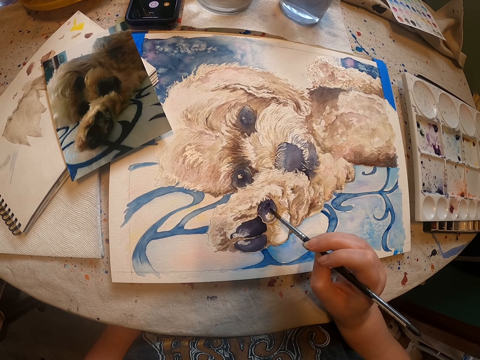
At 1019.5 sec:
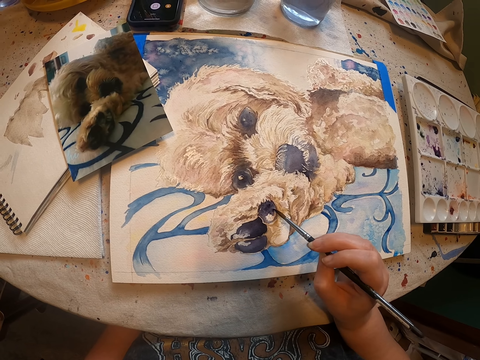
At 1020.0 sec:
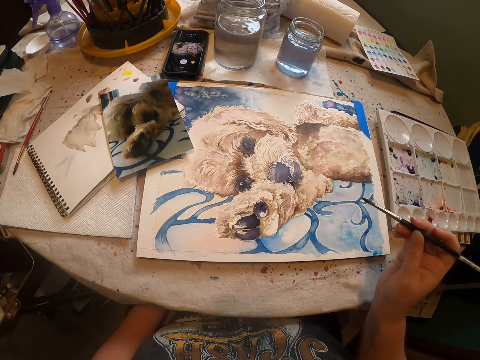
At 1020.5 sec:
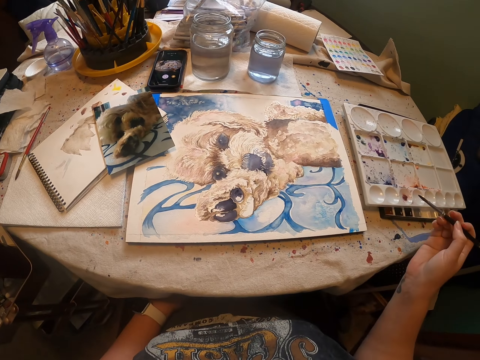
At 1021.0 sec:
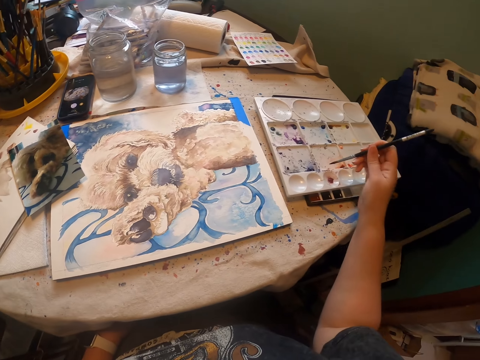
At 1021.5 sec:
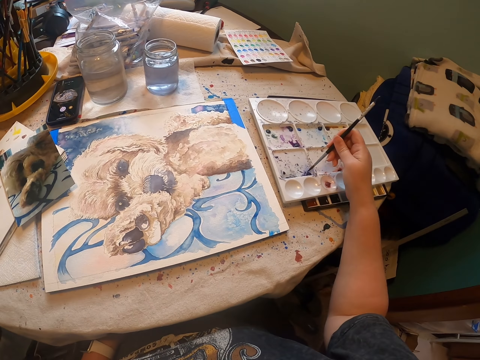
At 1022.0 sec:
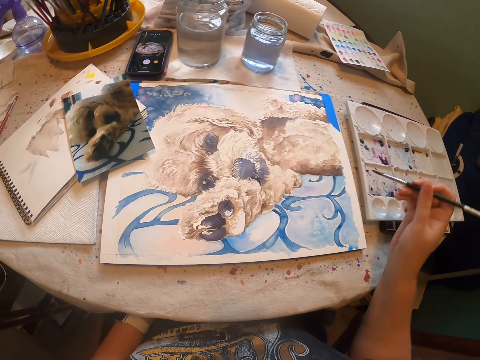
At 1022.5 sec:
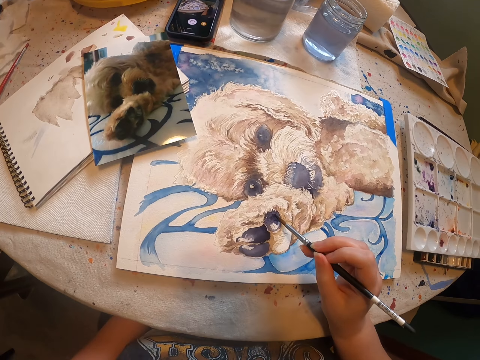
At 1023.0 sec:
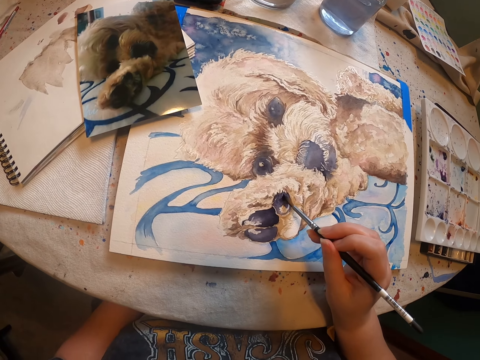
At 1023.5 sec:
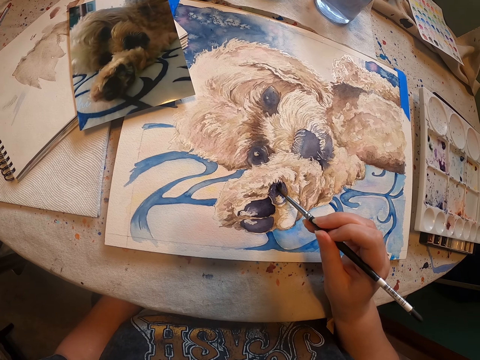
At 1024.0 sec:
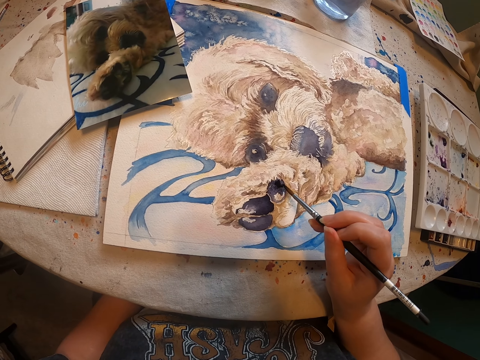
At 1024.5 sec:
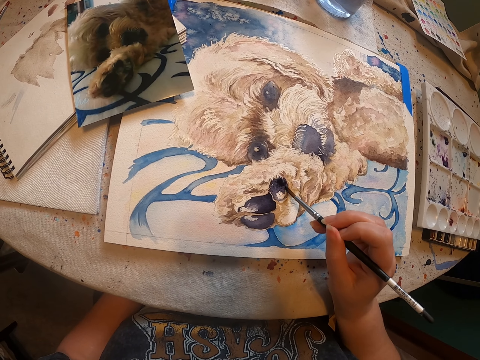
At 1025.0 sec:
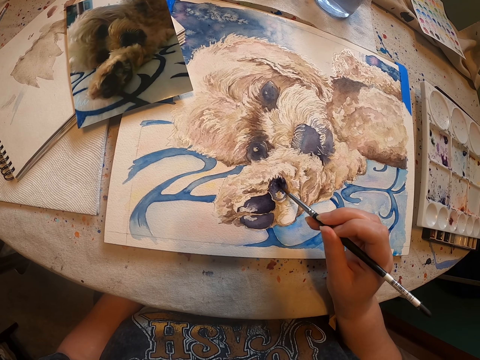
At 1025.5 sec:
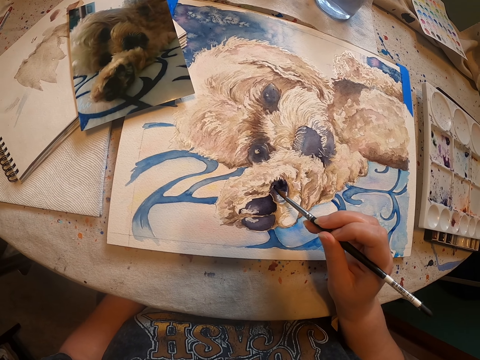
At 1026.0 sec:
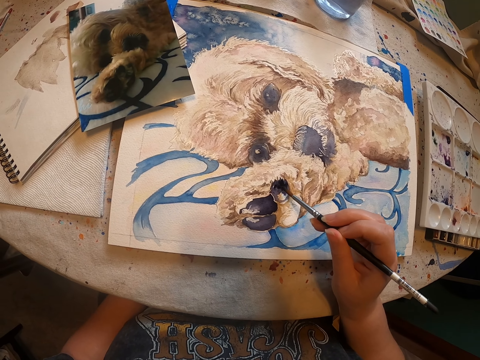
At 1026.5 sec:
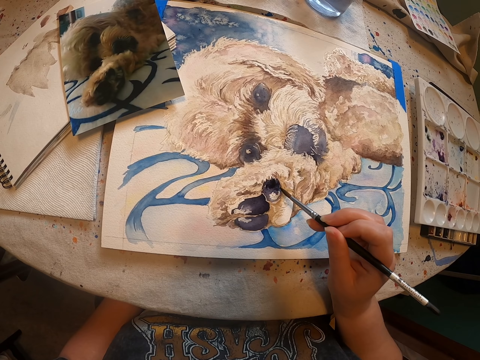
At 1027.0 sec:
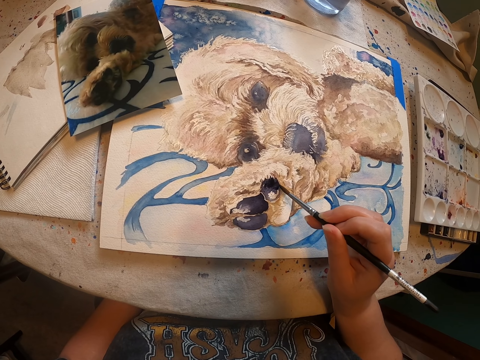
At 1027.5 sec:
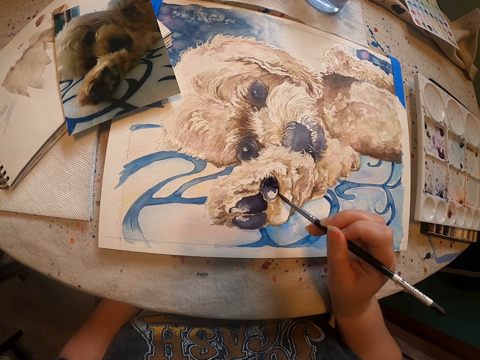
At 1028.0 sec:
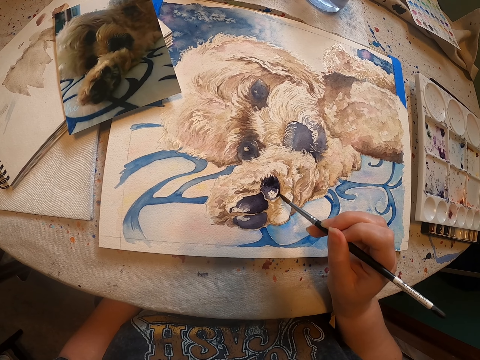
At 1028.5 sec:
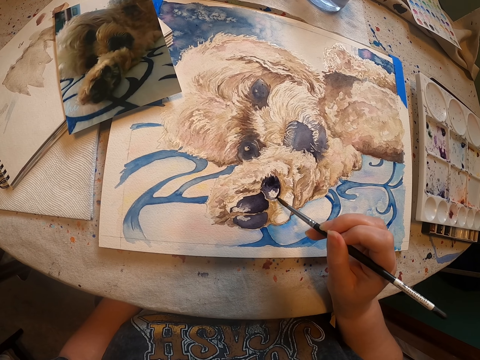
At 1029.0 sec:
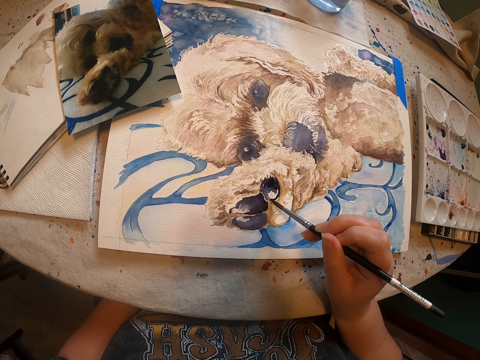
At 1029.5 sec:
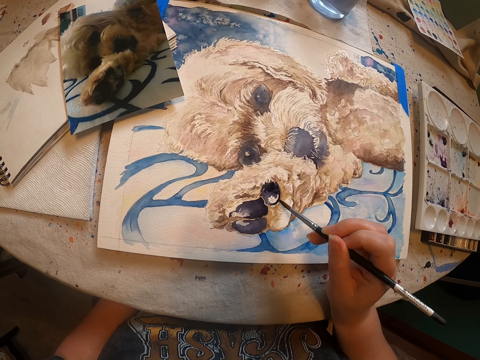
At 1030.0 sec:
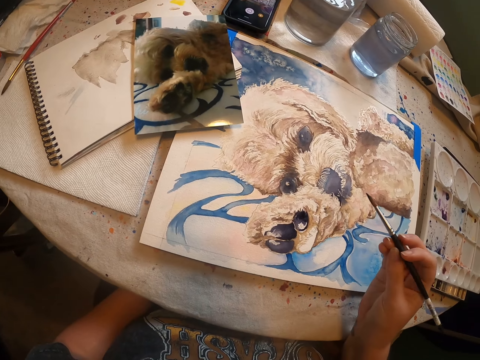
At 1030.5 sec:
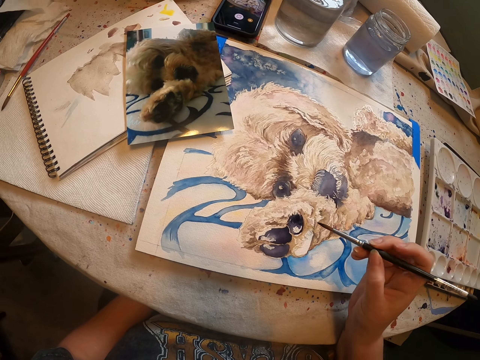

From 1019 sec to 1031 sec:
The camera wearer rubs a drawing brush on the paint tray. They scoop paint from the painting palette with the right hand. They paint a drawing on a piece of paper with the right hand with the drawing brush.

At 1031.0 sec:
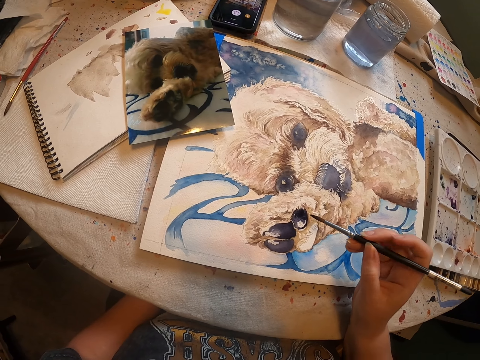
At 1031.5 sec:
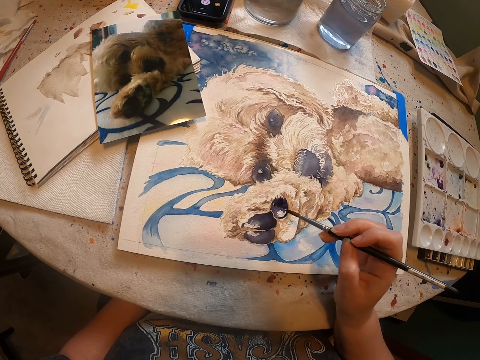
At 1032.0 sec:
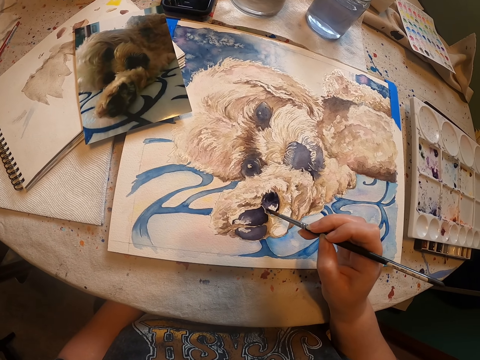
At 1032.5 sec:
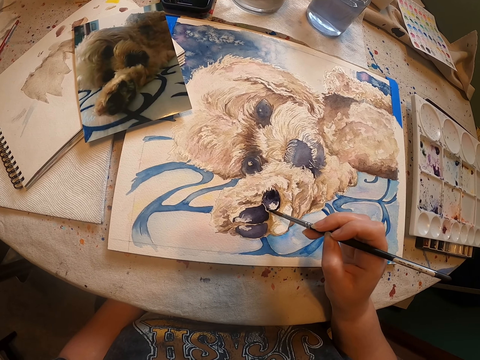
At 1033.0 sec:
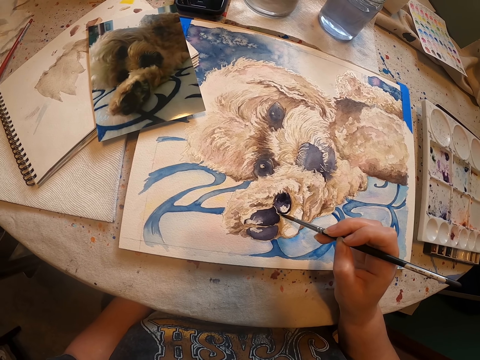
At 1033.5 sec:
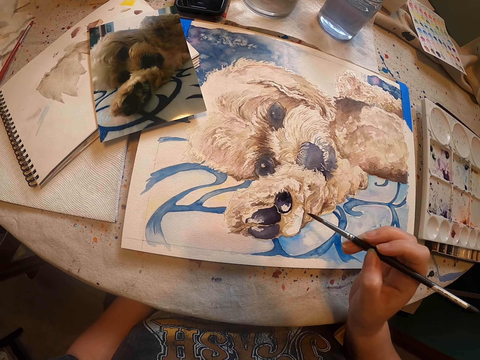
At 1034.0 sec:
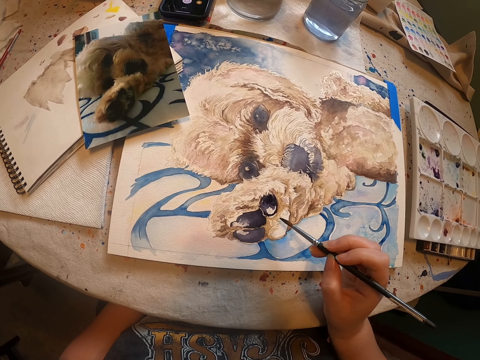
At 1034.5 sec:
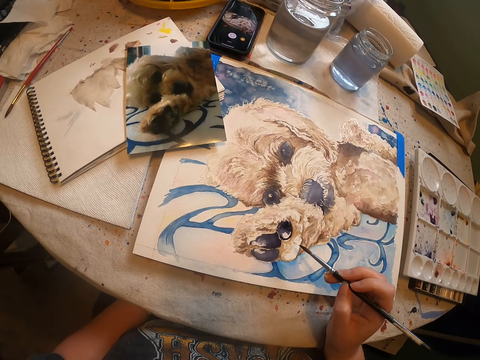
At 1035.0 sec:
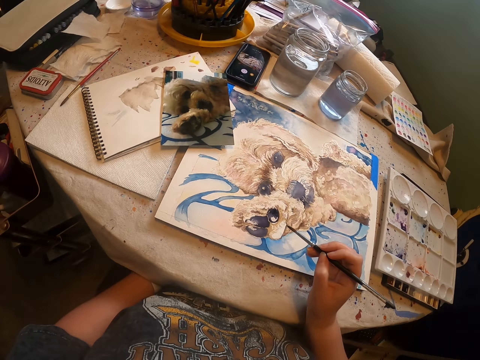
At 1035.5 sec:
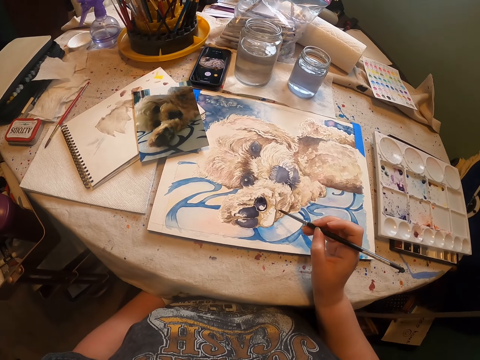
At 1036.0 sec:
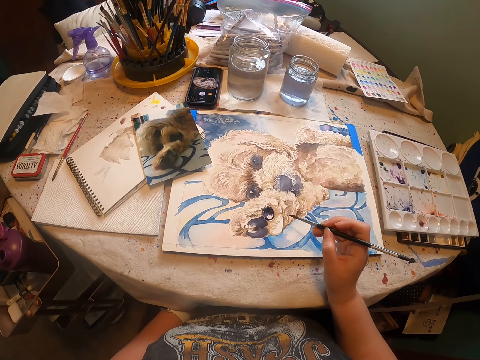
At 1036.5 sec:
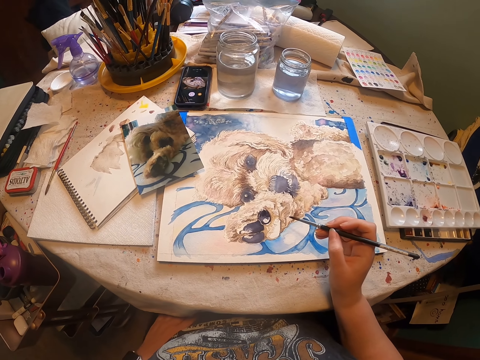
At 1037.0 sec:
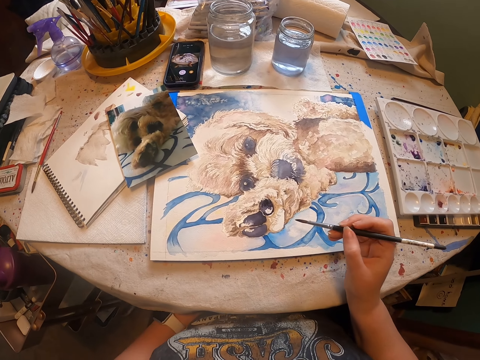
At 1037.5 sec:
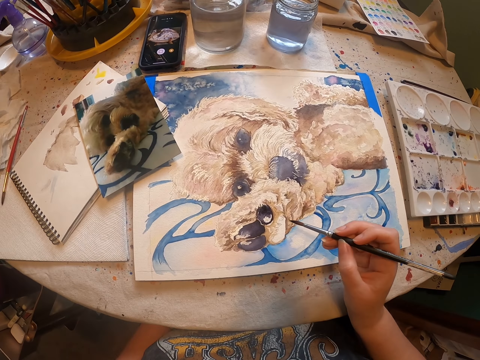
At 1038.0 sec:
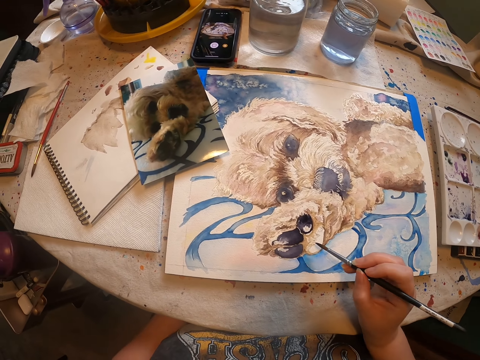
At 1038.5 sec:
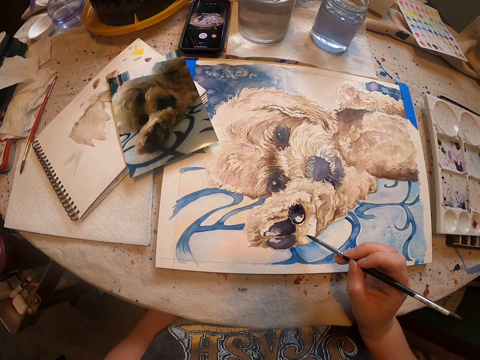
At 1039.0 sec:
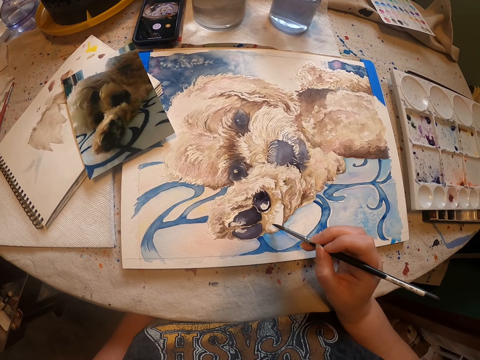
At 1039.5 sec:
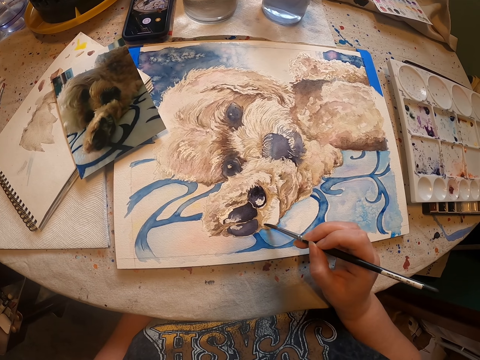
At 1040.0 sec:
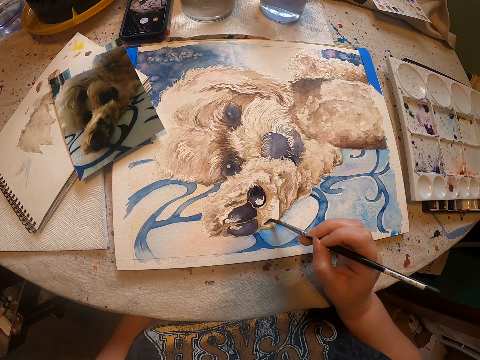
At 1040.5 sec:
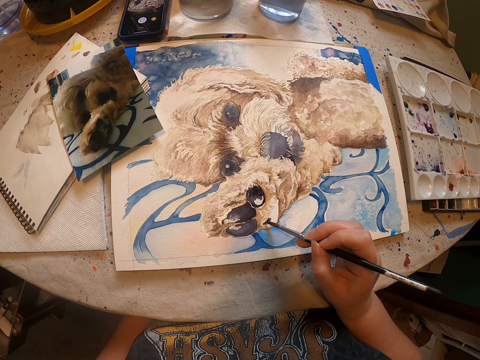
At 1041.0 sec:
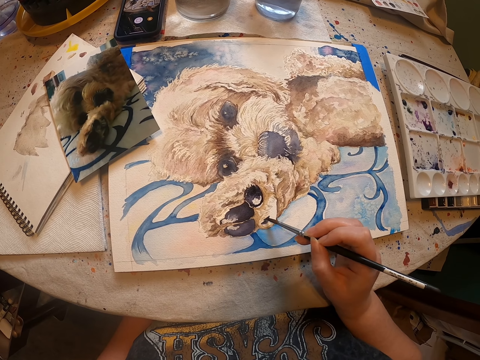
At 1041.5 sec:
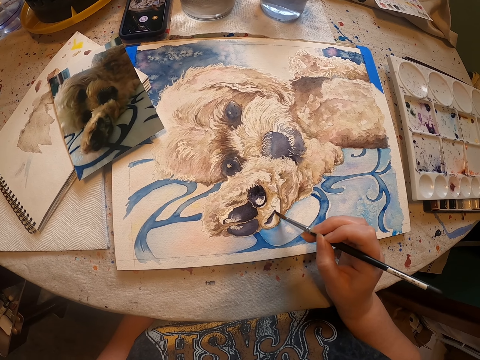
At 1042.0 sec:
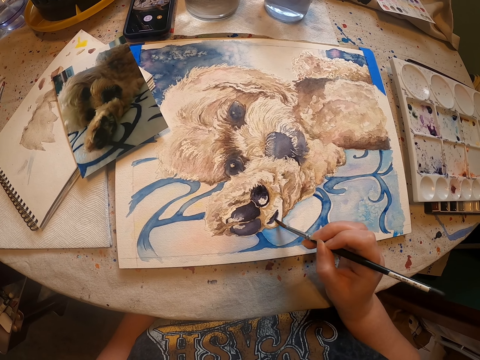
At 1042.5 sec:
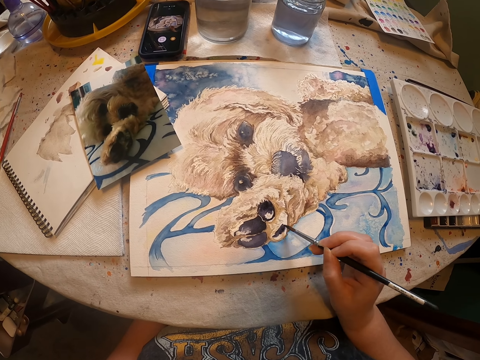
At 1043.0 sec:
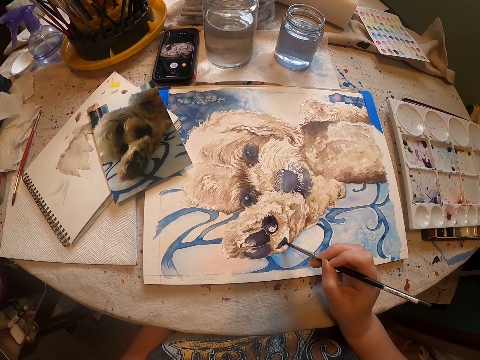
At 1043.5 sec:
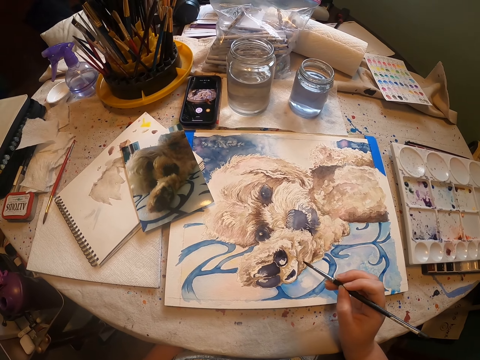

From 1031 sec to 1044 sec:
The camera wearer looks around. They draw an artwork with a drawing brush.

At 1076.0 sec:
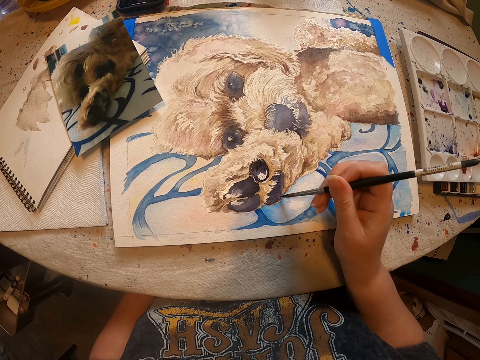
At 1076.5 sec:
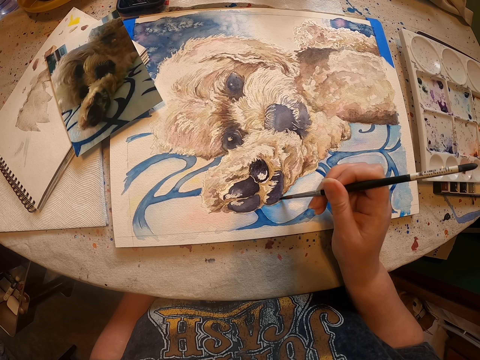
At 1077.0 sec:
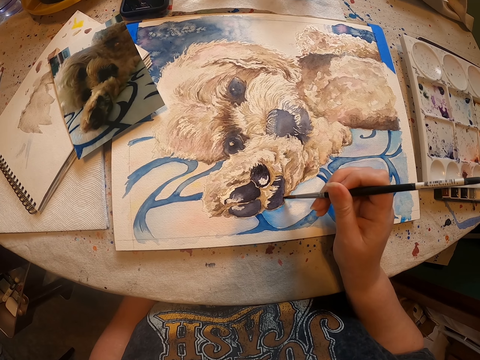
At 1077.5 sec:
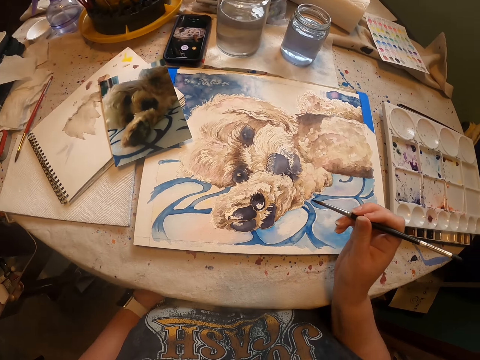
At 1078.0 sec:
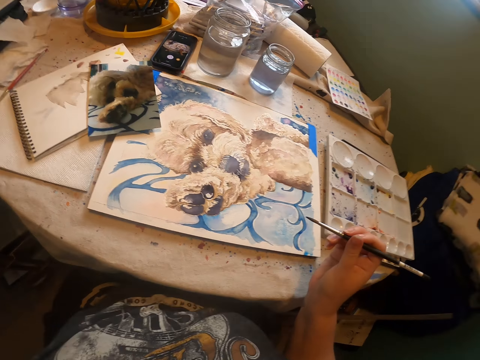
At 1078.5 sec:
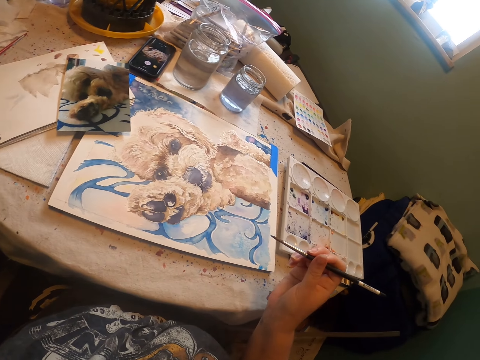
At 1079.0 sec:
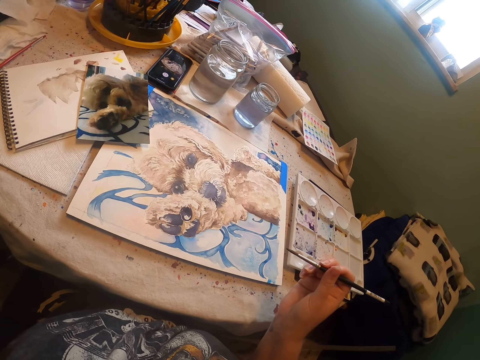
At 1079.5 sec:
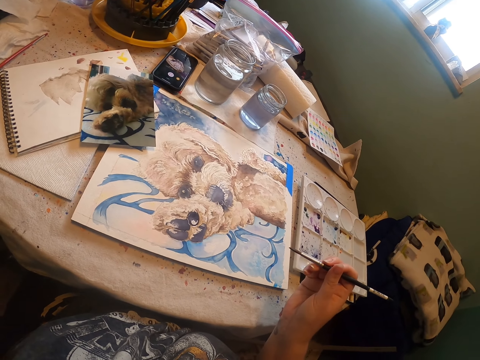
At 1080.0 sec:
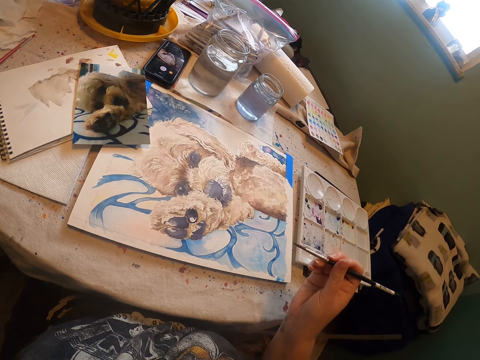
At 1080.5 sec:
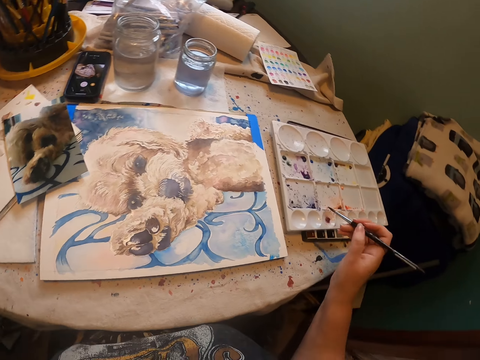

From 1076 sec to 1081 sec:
The camera wearer lifts the left hand.
